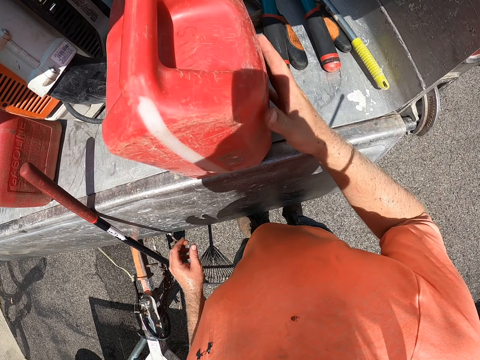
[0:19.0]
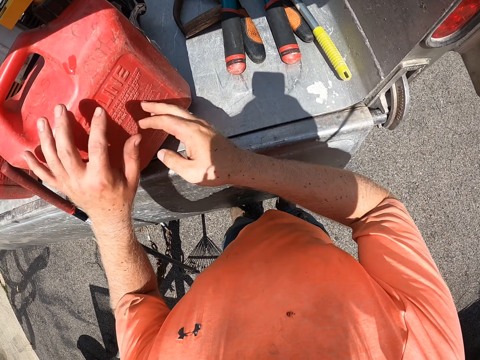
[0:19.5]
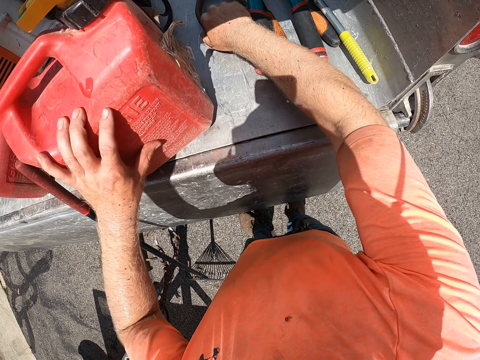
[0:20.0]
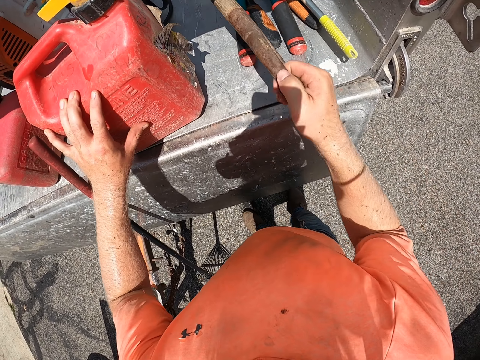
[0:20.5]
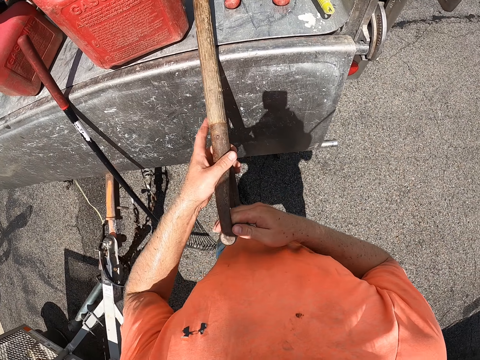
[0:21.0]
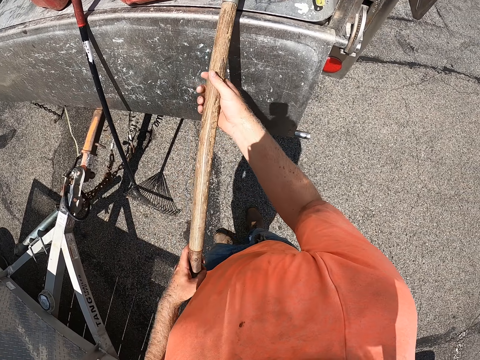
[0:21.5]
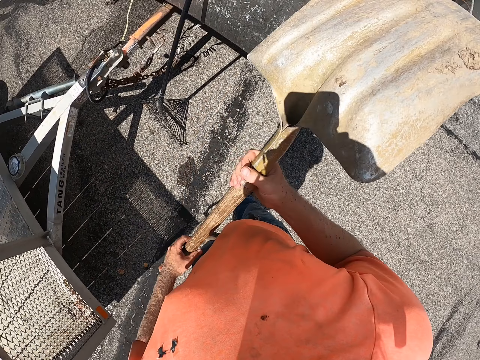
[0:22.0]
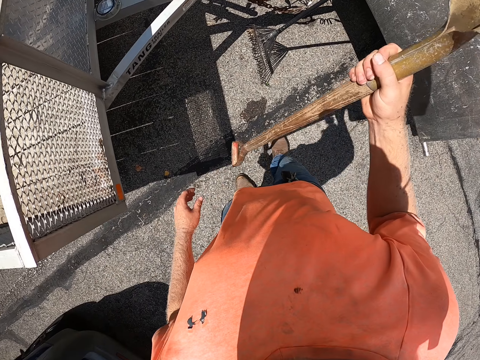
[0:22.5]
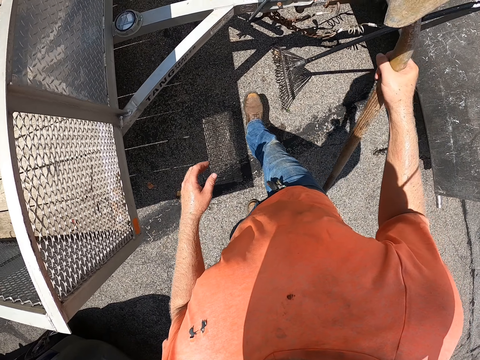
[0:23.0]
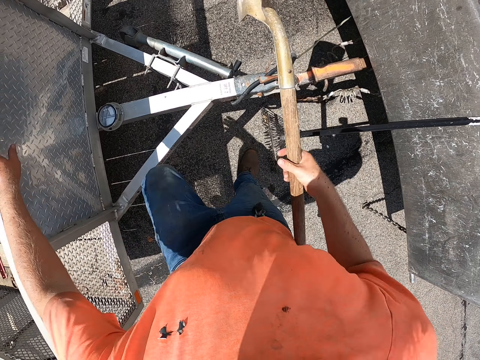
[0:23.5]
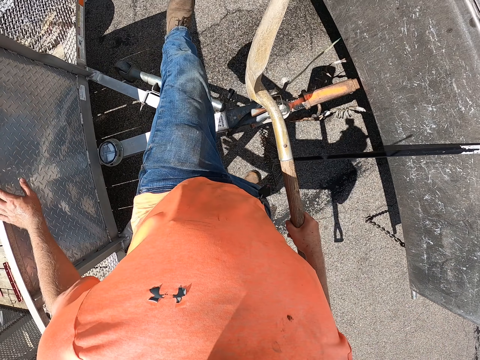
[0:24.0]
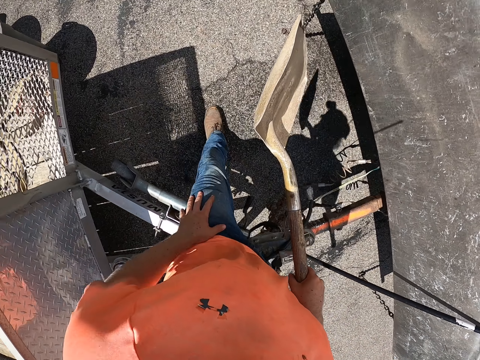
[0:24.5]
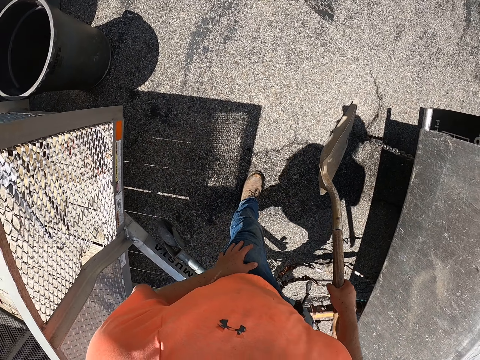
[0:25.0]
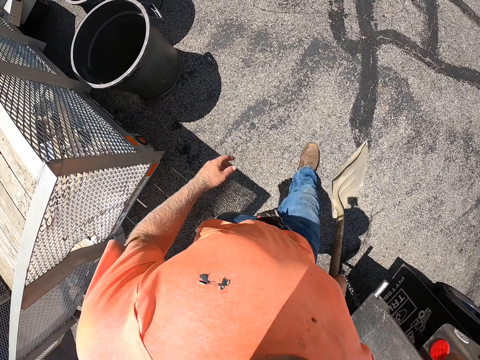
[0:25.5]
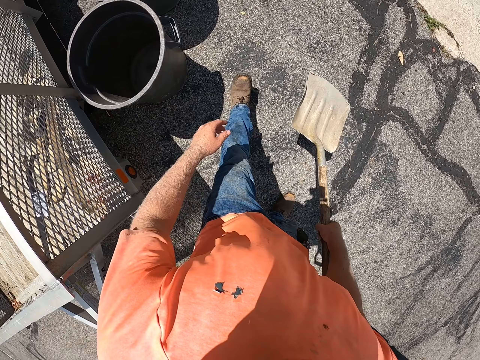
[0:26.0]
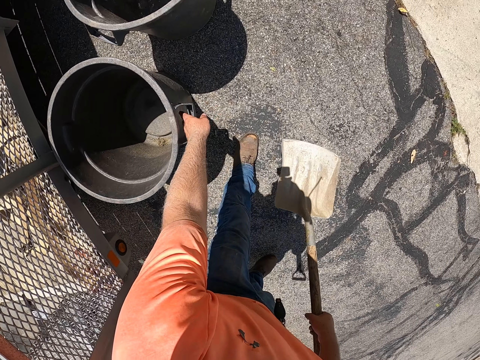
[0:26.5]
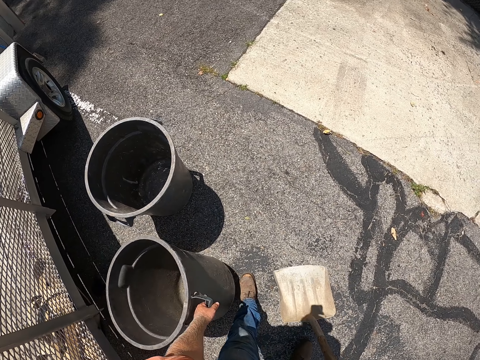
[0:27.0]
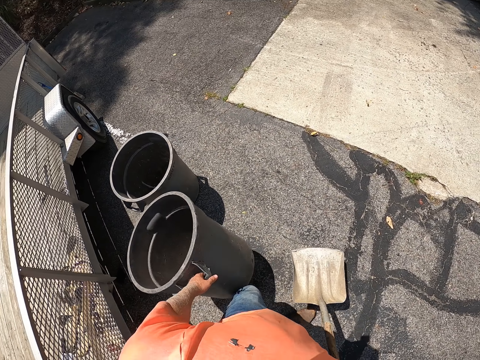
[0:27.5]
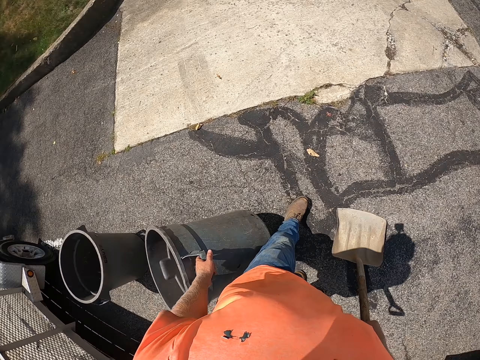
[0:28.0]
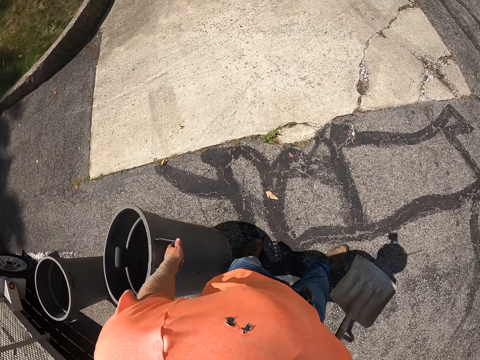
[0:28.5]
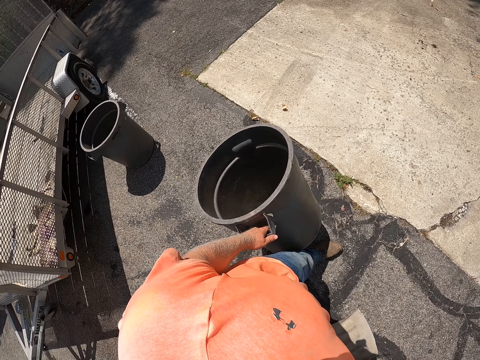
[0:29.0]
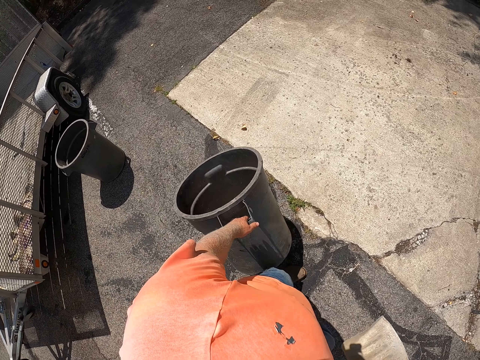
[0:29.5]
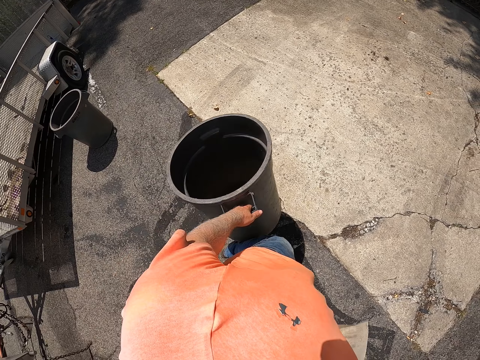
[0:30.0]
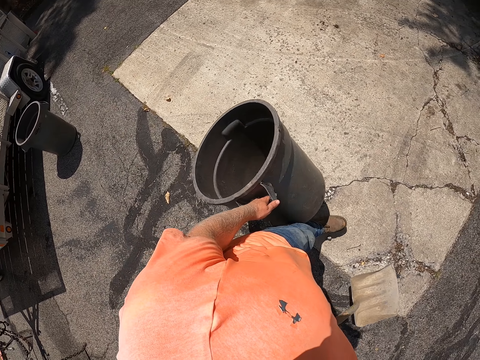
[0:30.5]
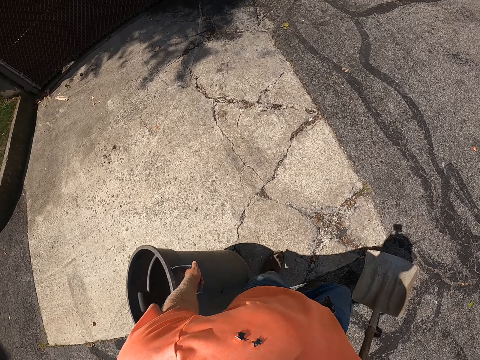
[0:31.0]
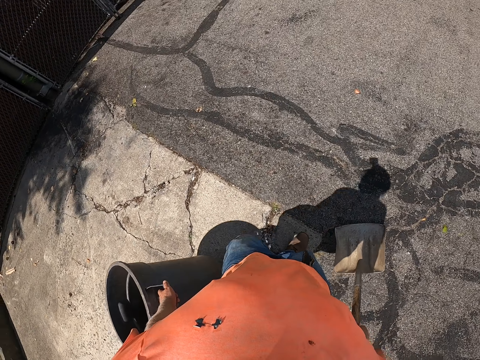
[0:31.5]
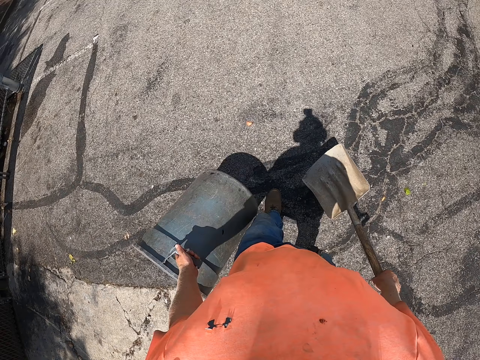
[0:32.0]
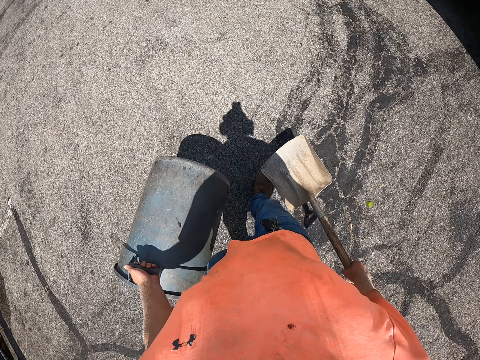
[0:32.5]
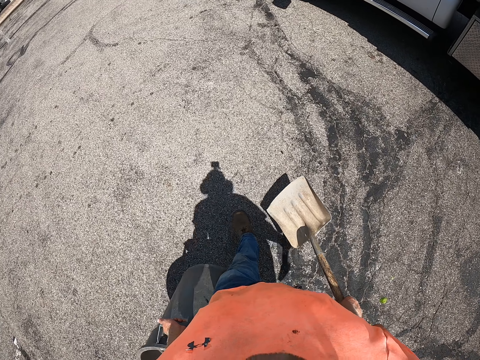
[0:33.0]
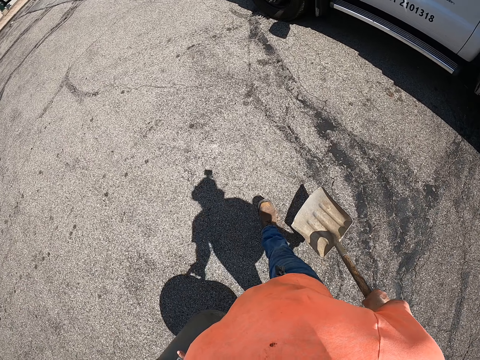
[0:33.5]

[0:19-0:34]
The camera wearer places his left hand on the keg. He lifts a shovel in the truck with his right hand. He pulls the shovel from the truck with both hands. He holds the shovel in his right hand. He skips the connector of the truck. He walks towards the trash bin. He picks the dustbin from the ground with his left hand. He walks on the road to a yard.

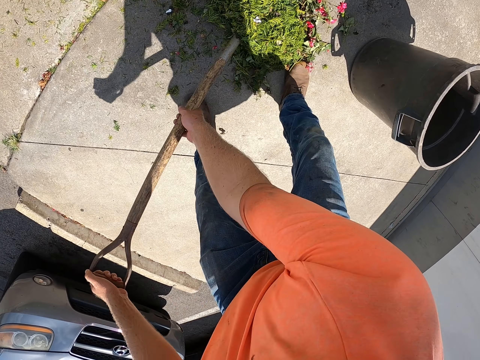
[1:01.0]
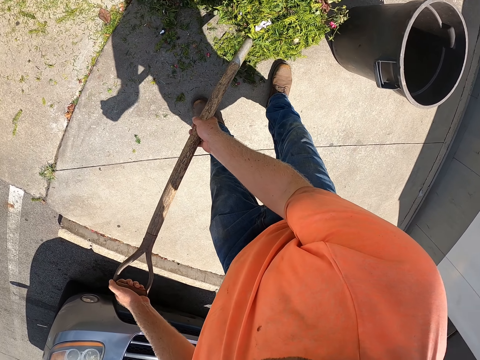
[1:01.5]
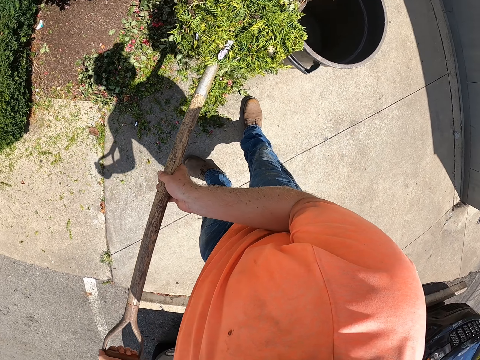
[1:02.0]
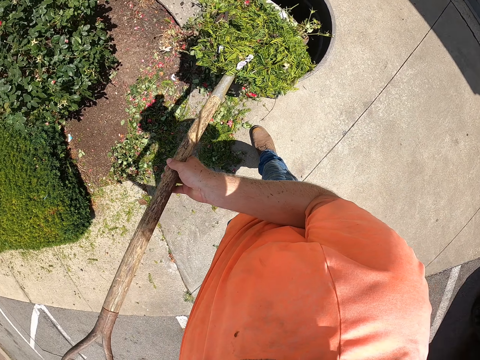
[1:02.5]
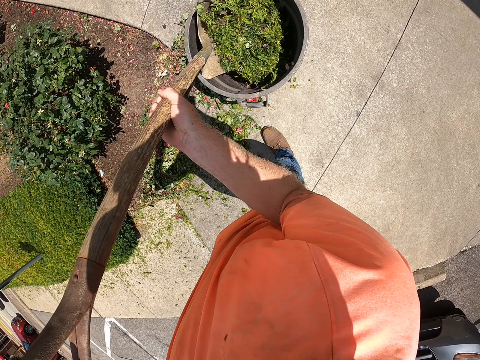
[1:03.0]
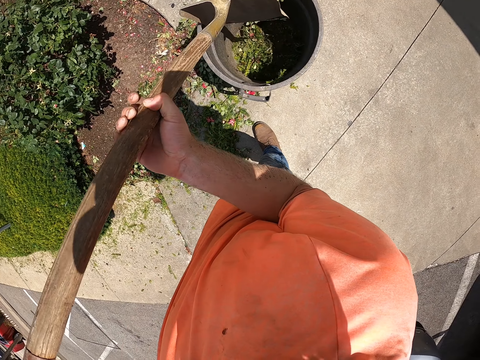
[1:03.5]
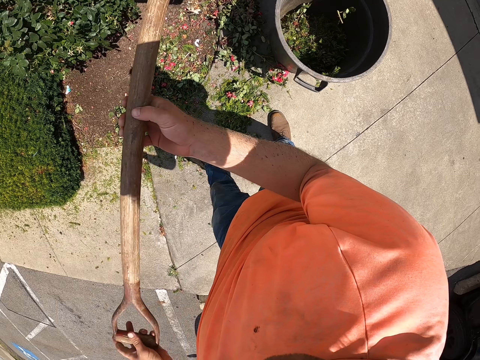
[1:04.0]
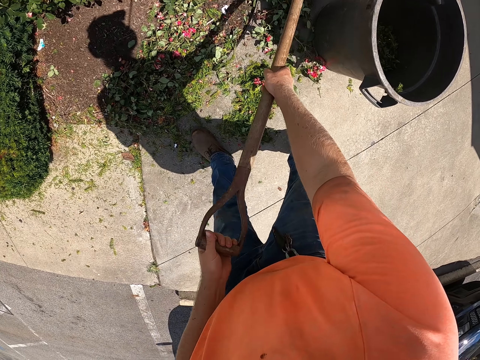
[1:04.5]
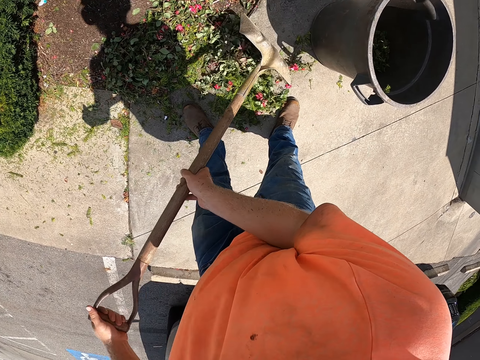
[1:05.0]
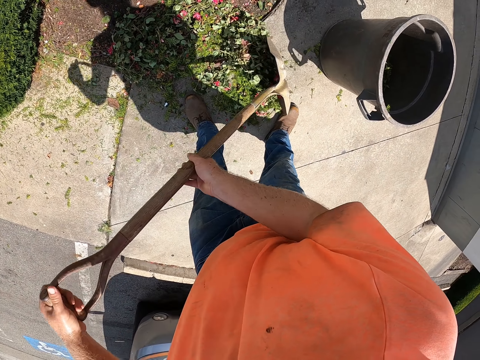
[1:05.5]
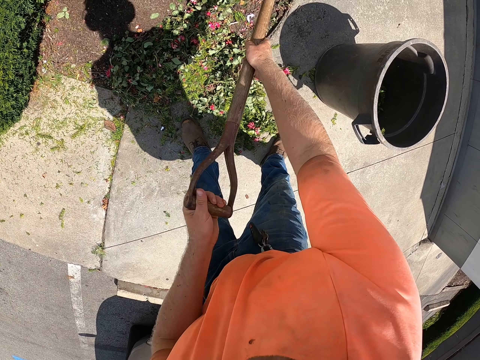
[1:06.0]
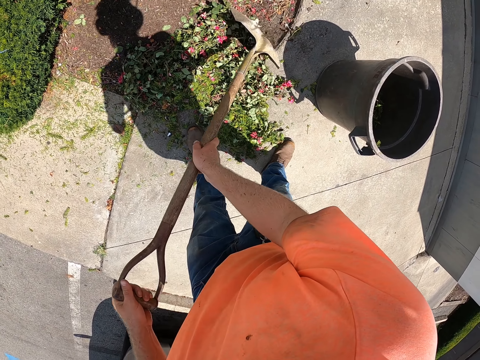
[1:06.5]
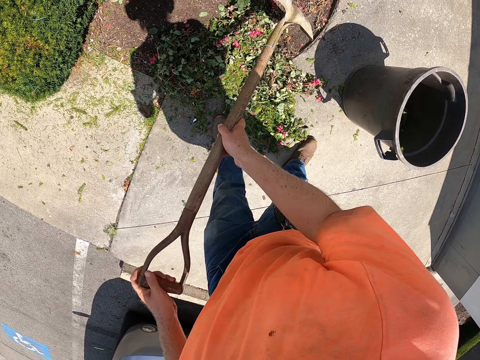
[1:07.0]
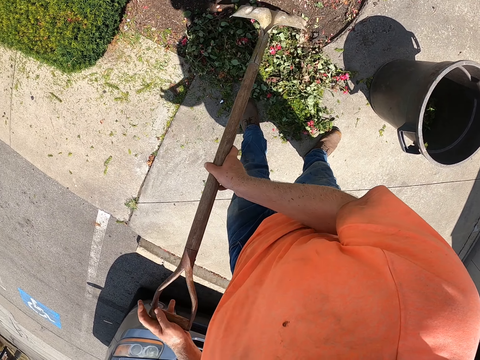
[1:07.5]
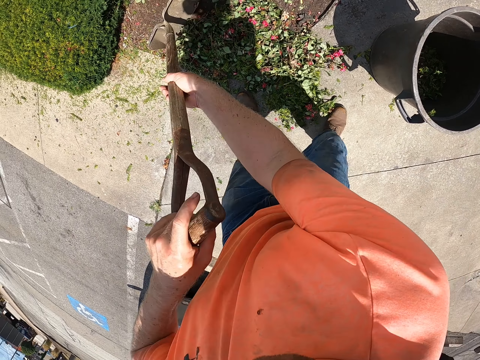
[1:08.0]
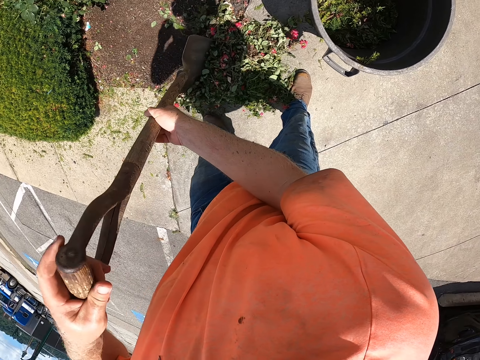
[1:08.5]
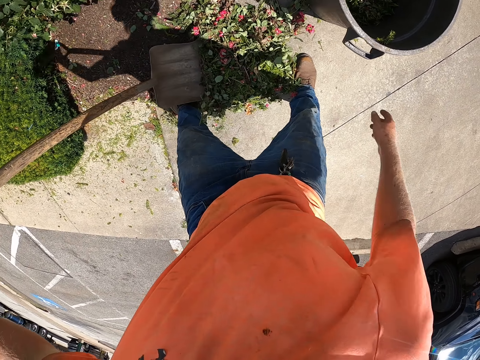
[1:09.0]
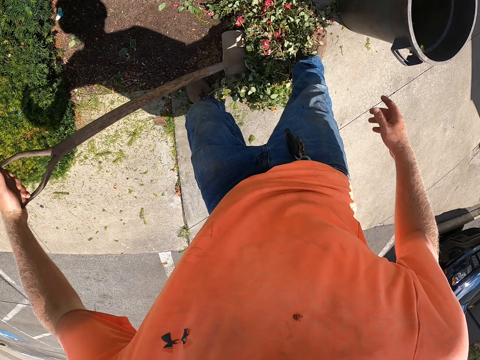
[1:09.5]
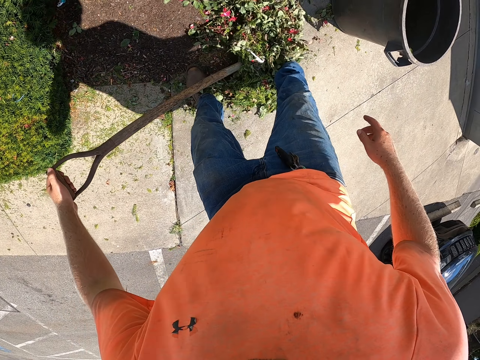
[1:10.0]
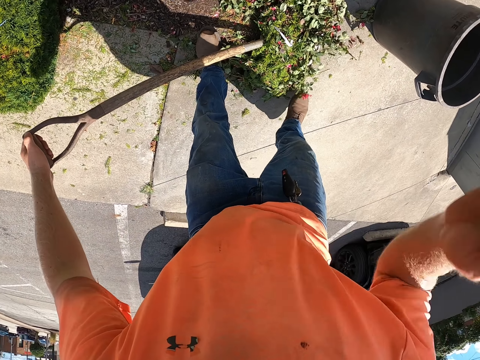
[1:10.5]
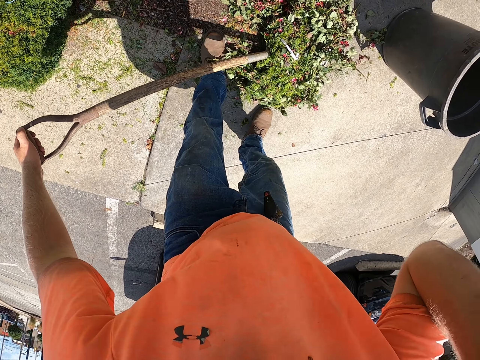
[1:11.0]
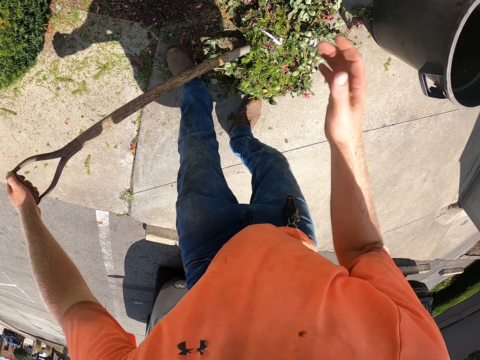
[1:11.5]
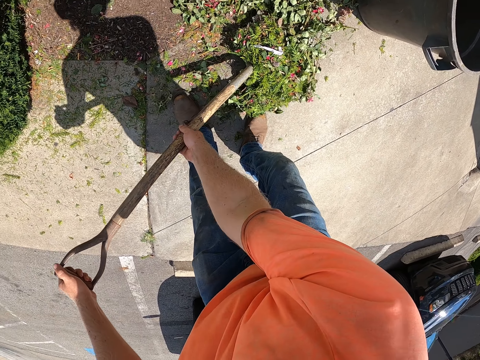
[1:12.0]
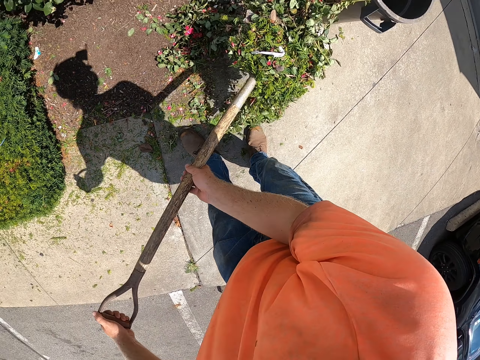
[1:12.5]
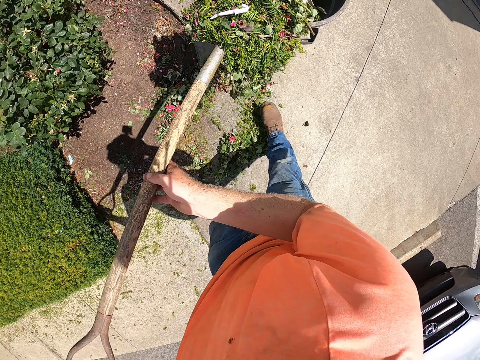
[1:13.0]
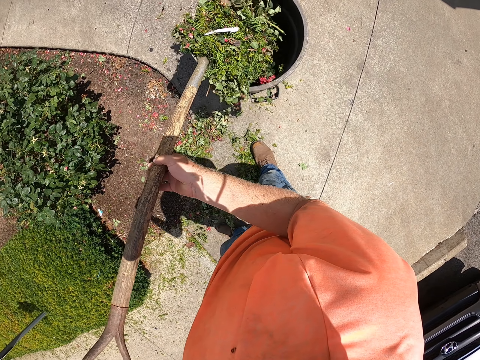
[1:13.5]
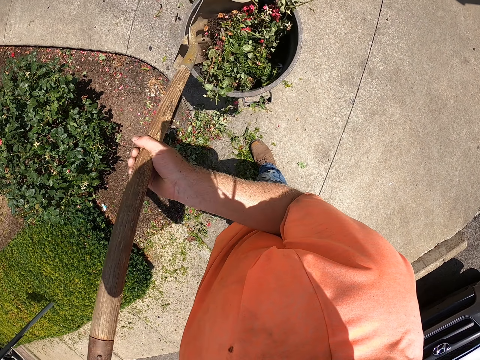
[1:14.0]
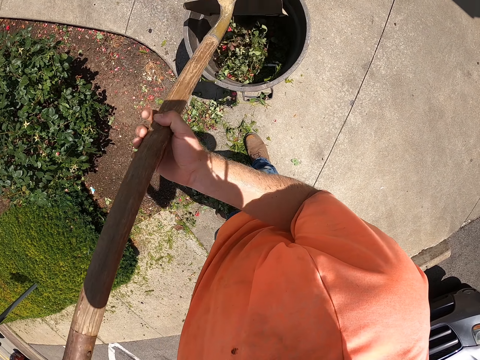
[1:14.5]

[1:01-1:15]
The camera wearer lifts the shovel or spade from the ground with both hands. He holds the spade with both hands. He pours the grass from the shovel into the dustbin with both hands. He gathers grass on the ground with the shovel with both hands. He lifts his right hand from the shovel. He sweeps the grass into the shovel with his right leg. He adjusts his camera with his right hand. He holds the spade with both hands. He lifts the shovel from the ground with both hands. He pours the grass from the shovel into the dustbin with both hands.
